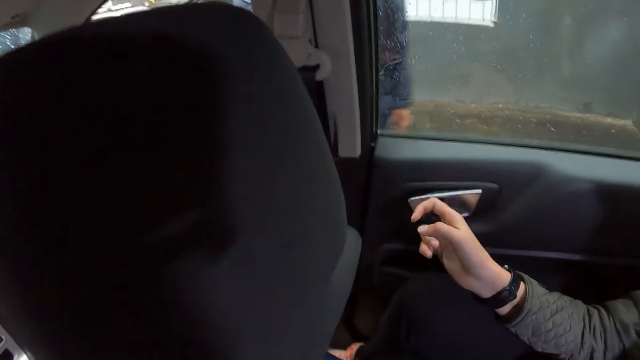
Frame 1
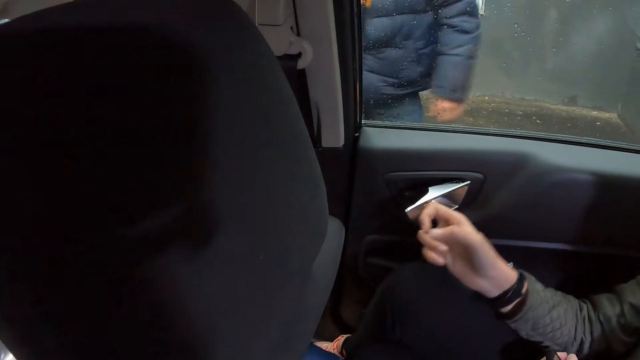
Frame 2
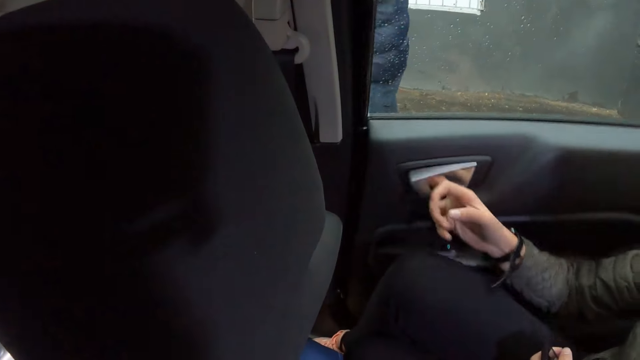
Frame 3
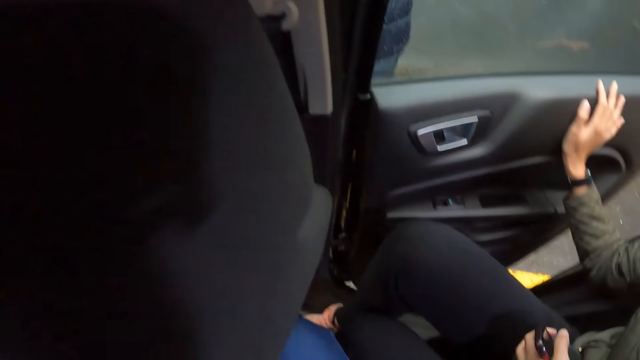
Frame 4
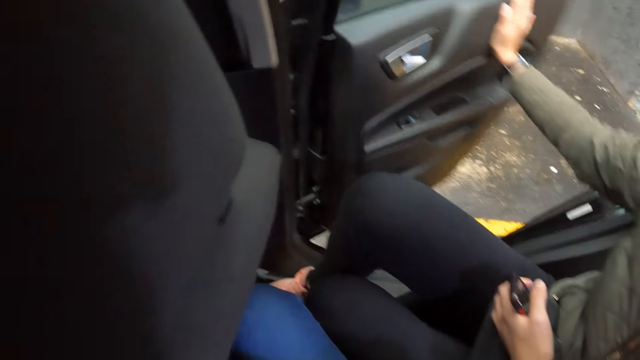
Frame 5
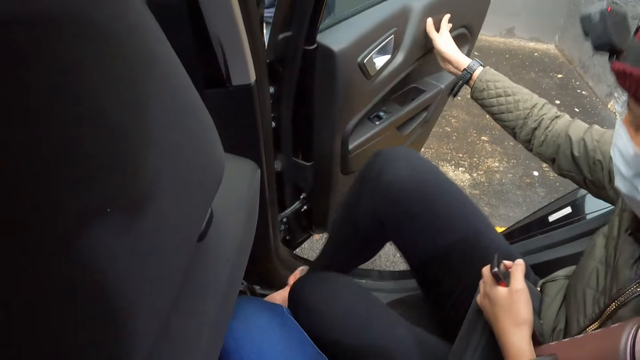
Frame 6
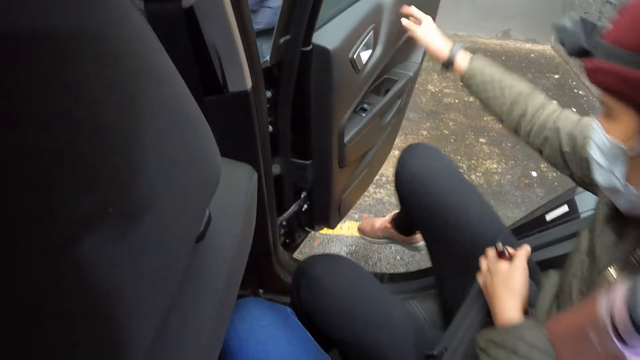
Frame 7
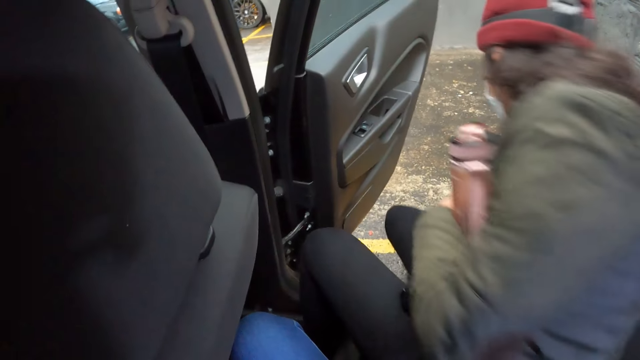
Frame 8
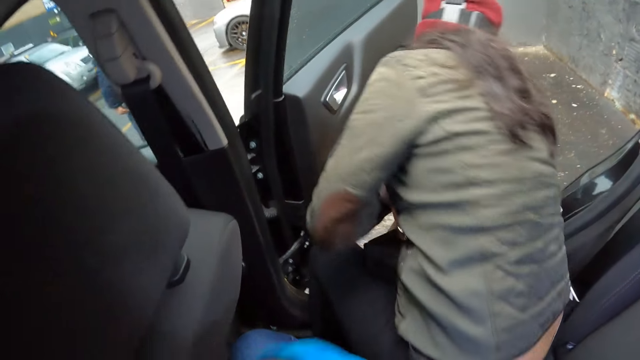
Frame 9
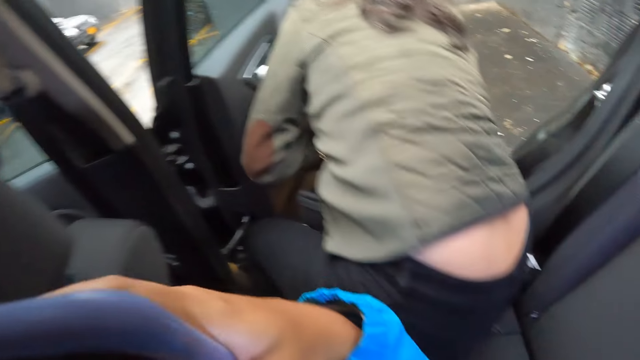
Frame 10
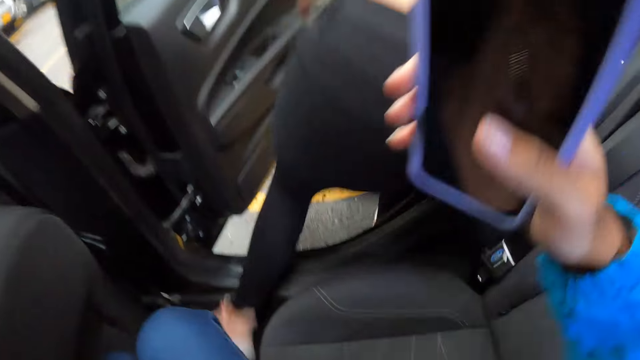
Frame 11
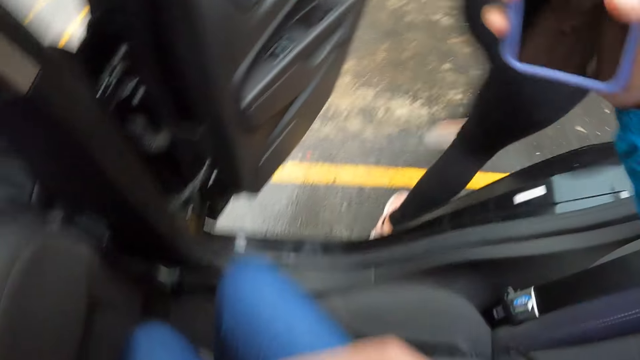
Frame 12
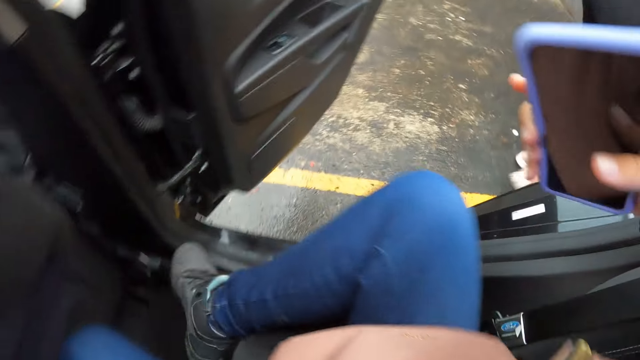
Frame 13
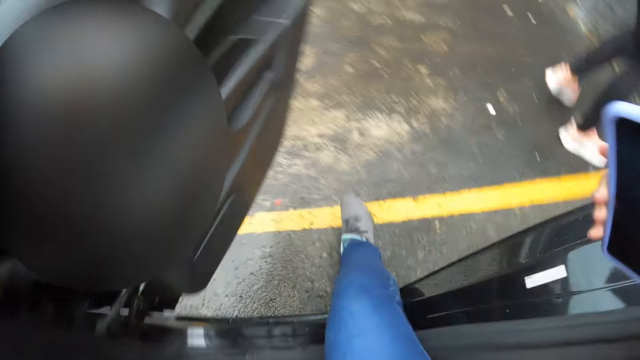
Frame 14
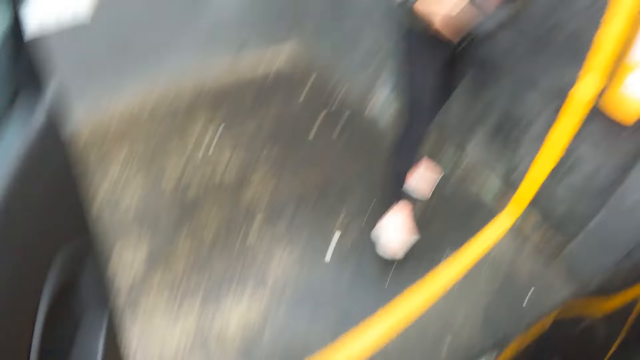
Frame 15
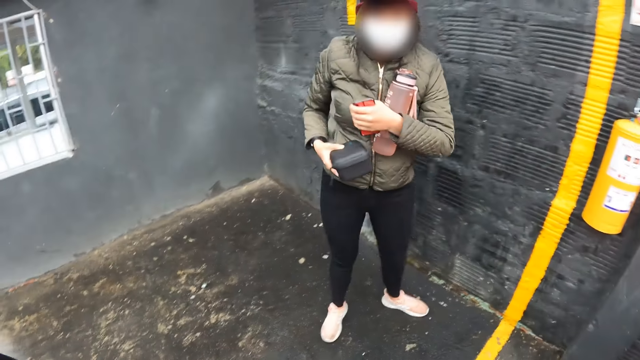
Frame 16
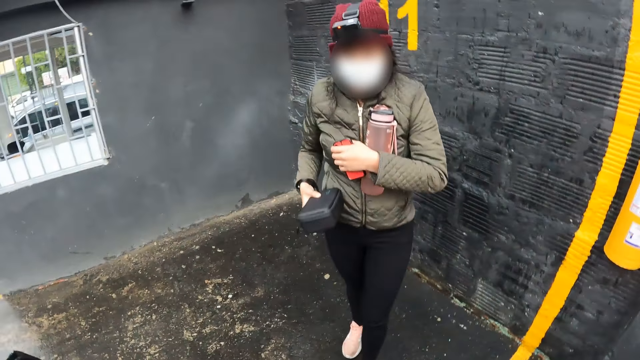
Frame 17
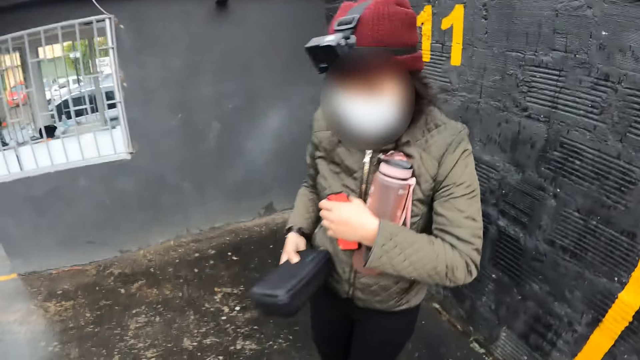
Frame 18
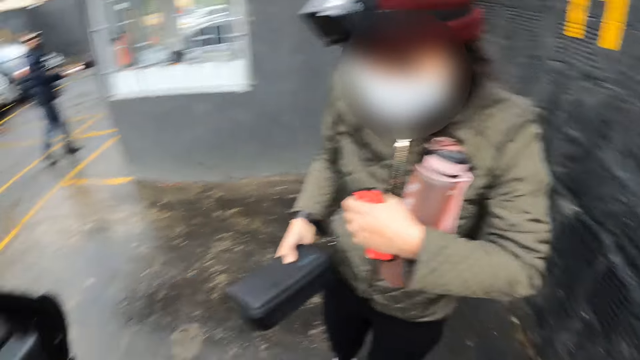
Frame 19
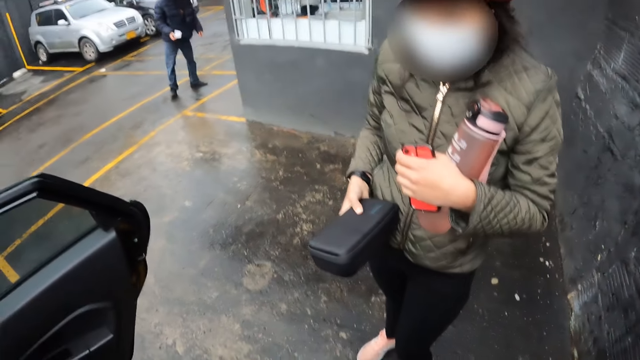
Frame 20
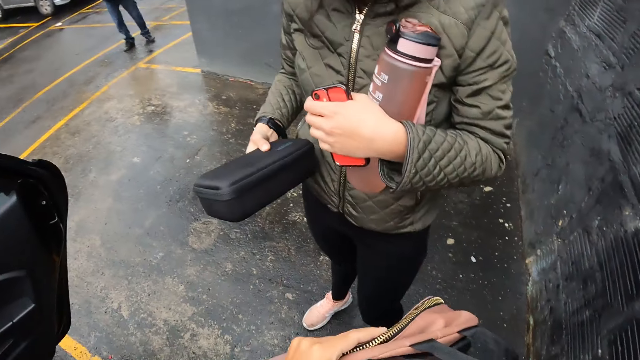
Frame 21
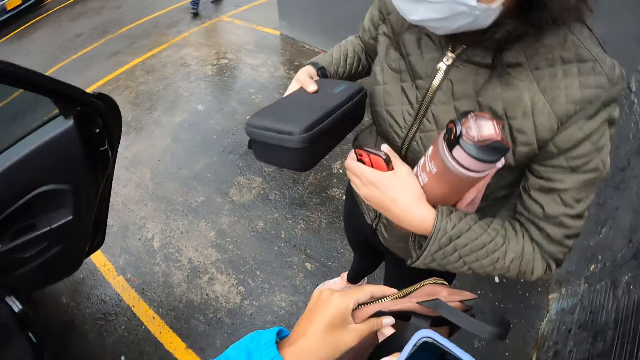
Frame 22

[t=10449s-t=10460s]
A woman alights the car. The camera wearer alights the car.

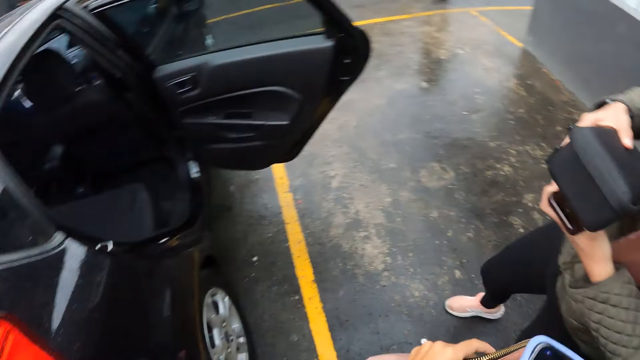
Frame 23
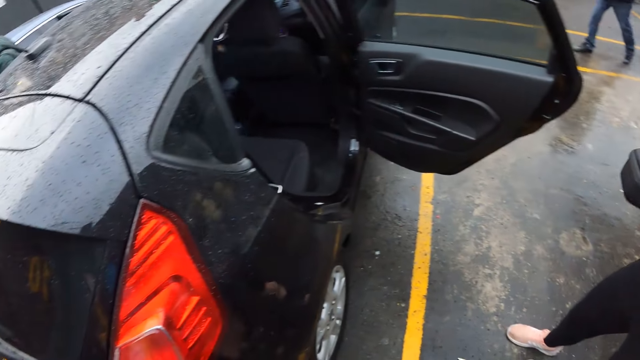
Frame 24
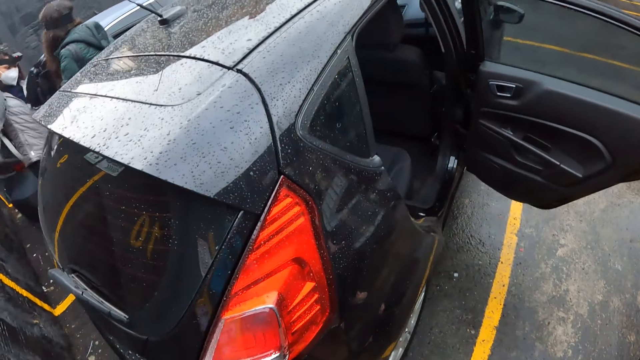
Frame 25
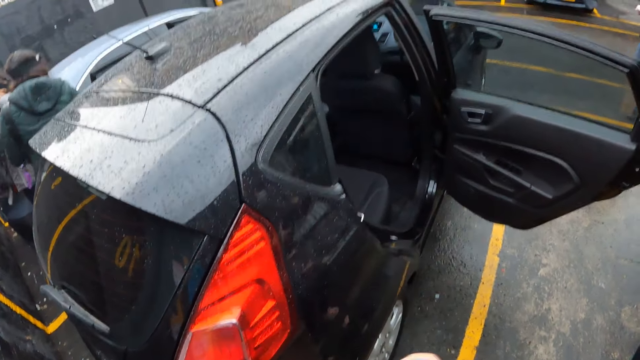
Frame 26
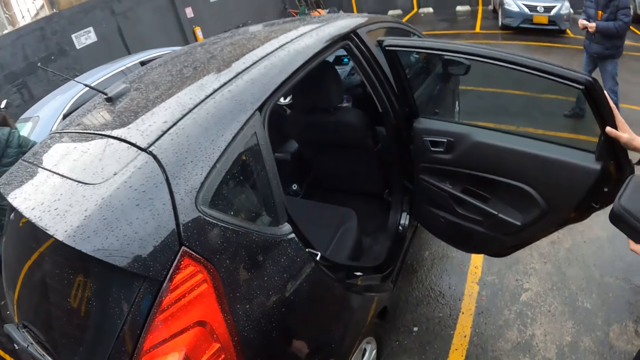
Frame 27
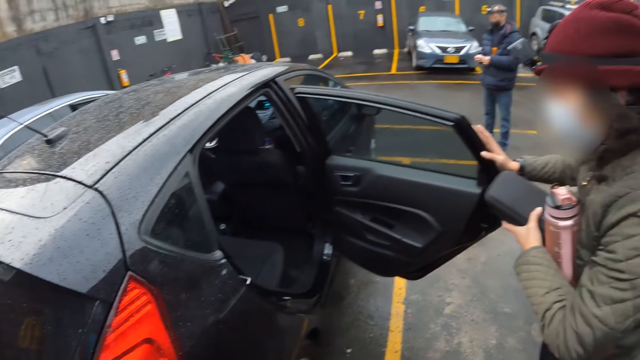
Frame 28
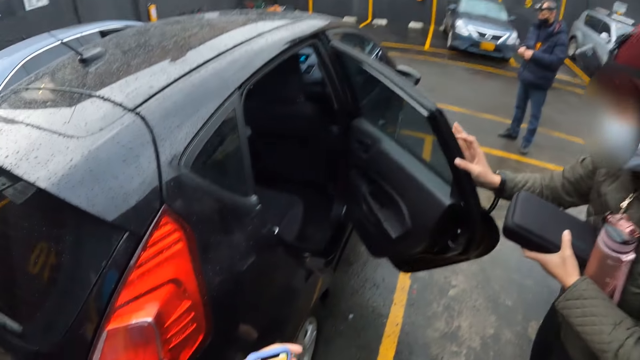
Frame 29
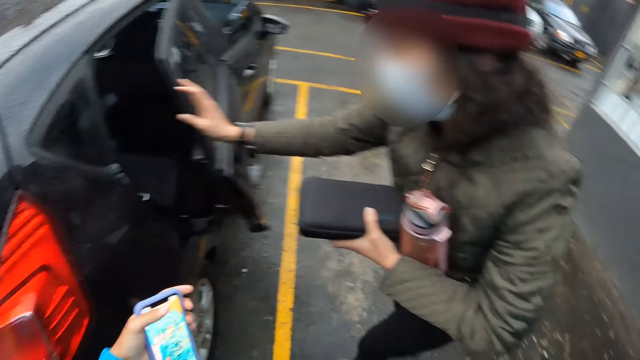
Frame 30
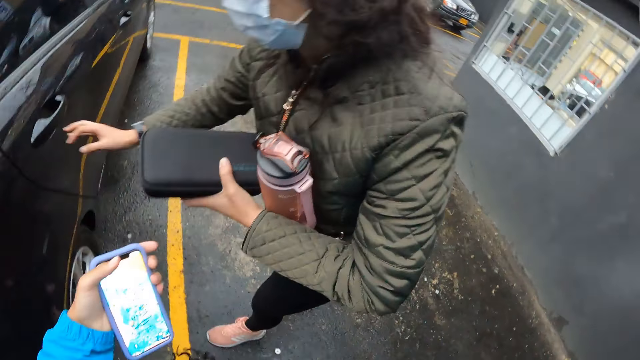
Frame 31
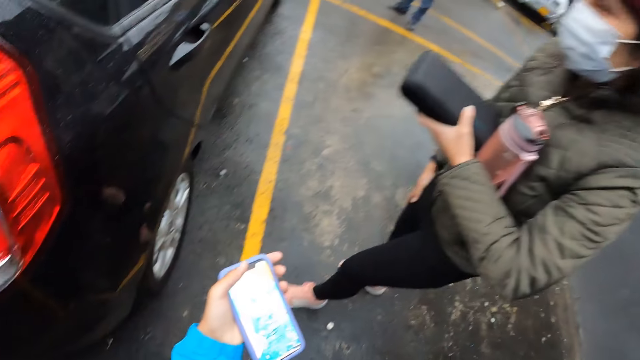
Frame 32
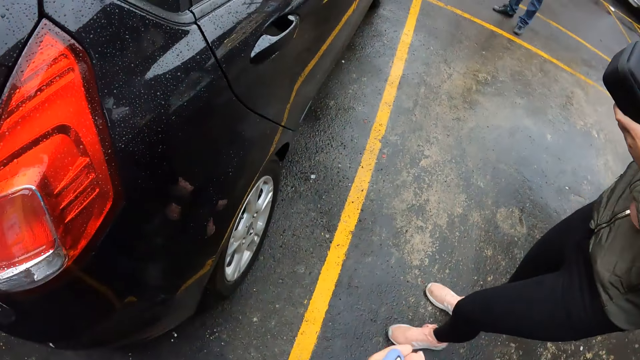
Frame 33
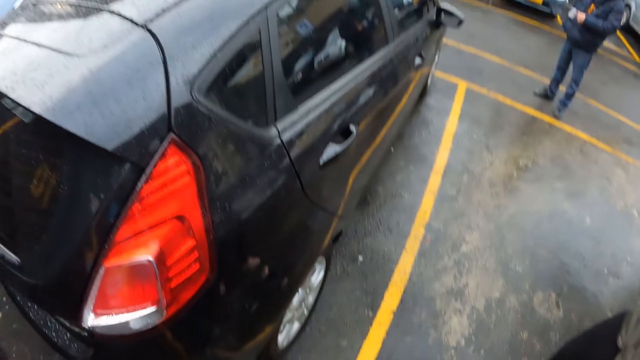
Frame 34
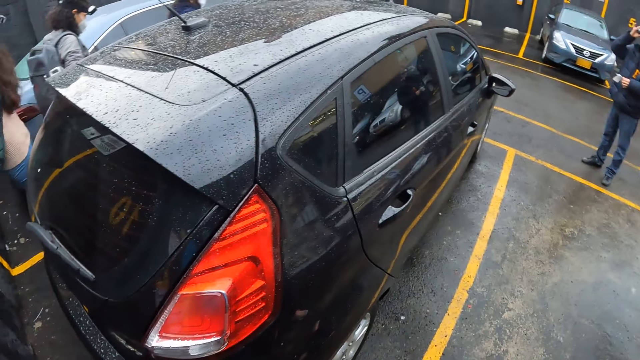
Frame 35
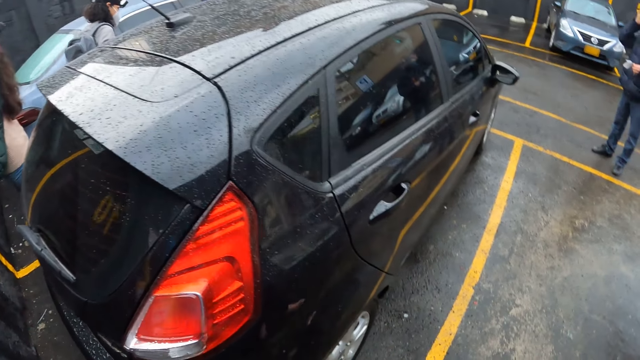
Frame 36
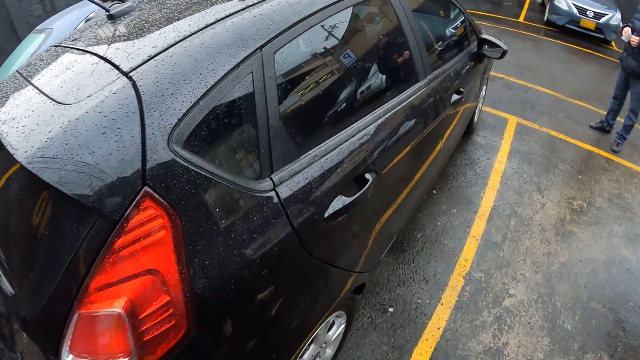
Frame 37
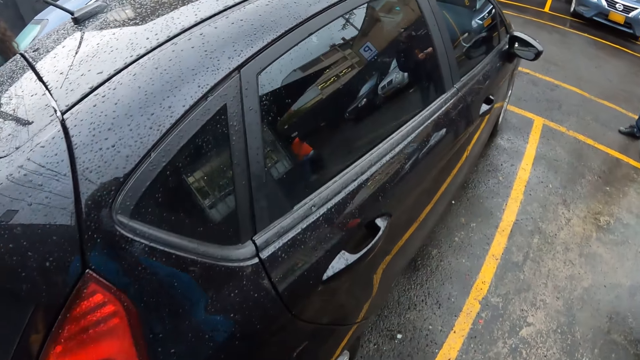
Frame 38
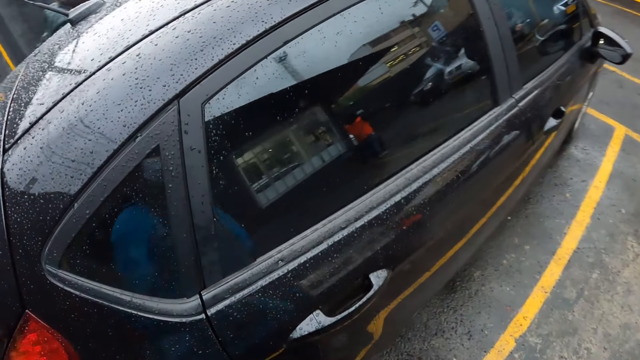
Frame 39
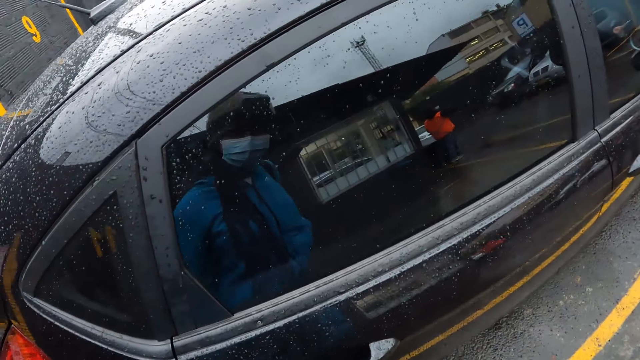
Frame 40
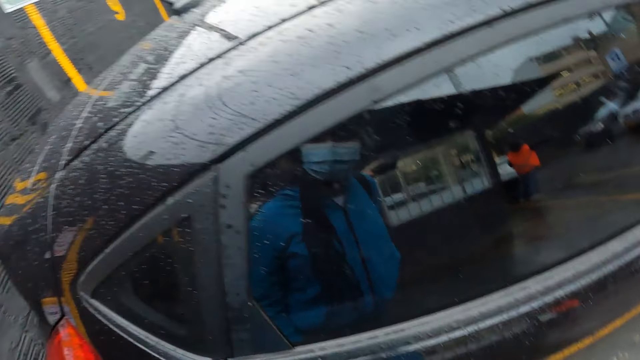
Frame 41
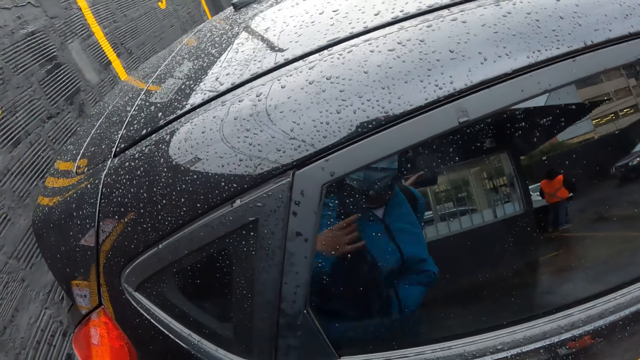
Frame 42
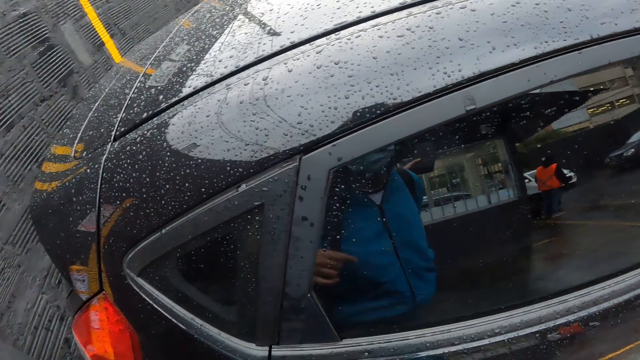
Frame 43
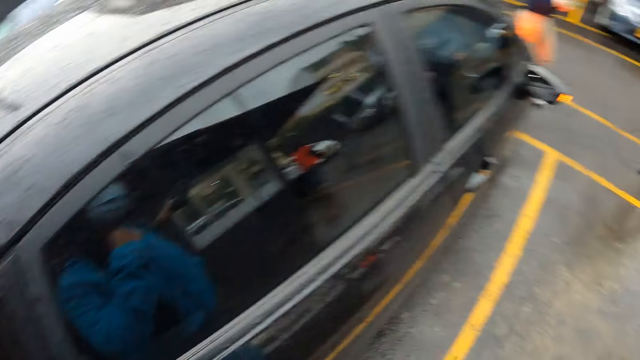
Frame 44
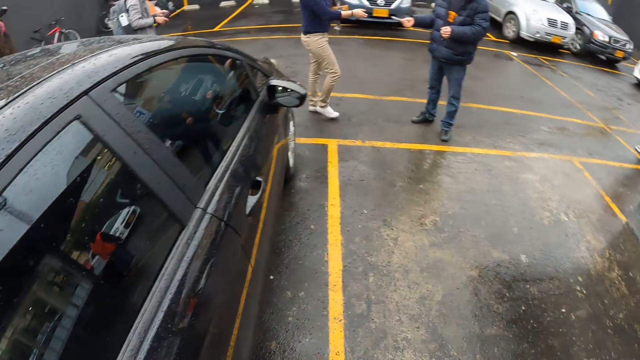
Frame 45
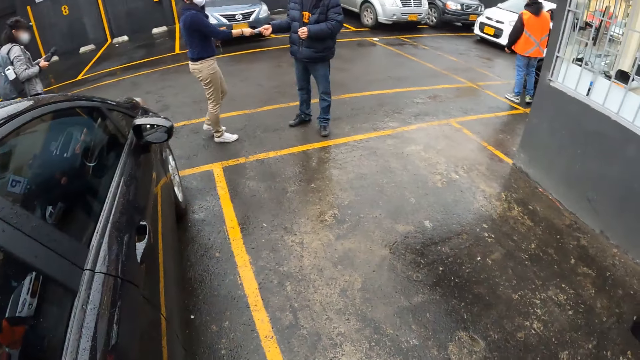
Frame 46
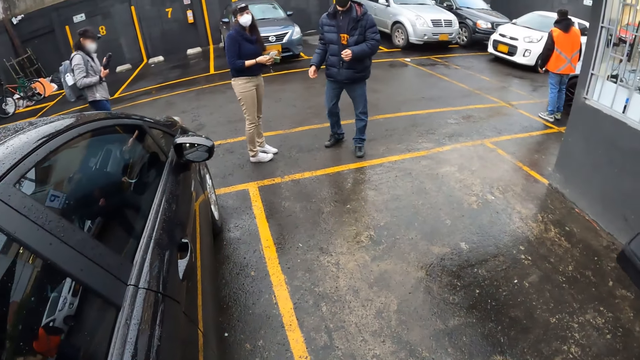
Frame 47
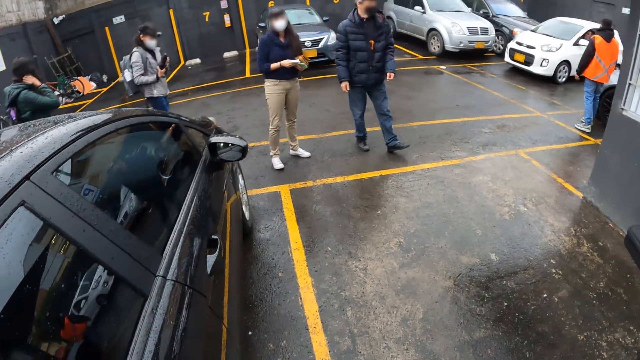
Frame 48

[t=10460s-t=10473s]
The woman closes the car door with her right hand. Another woman collects a ticket from the man.
